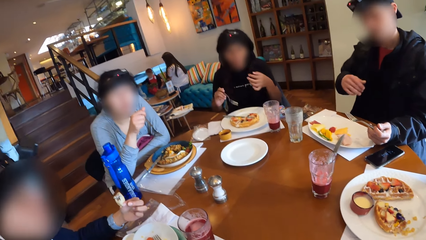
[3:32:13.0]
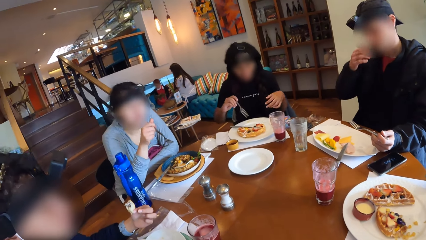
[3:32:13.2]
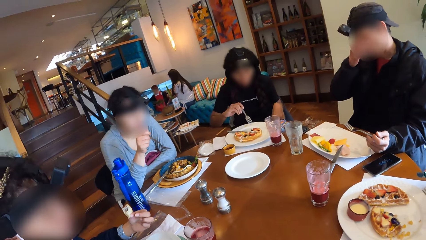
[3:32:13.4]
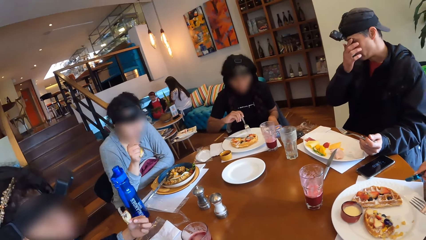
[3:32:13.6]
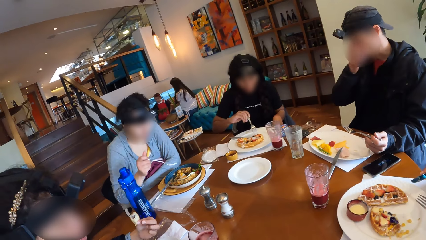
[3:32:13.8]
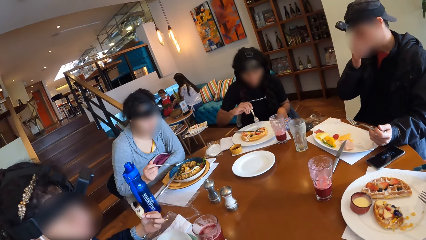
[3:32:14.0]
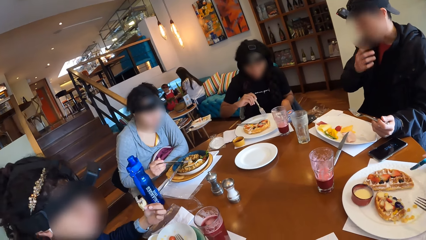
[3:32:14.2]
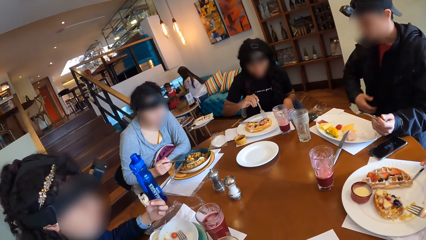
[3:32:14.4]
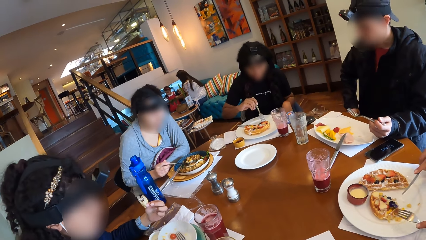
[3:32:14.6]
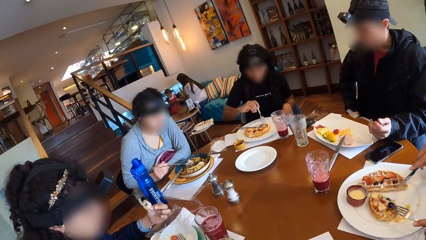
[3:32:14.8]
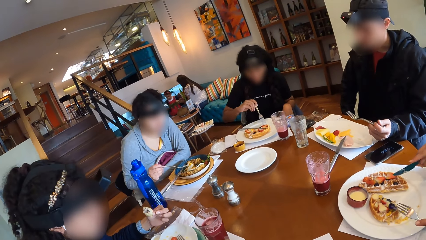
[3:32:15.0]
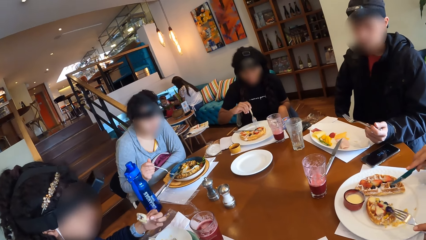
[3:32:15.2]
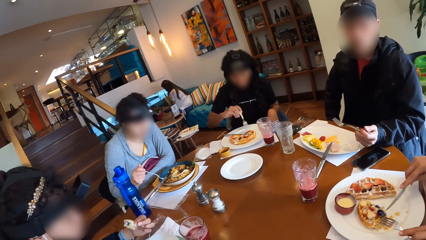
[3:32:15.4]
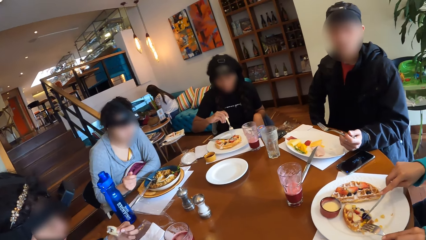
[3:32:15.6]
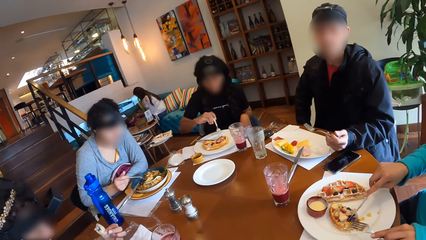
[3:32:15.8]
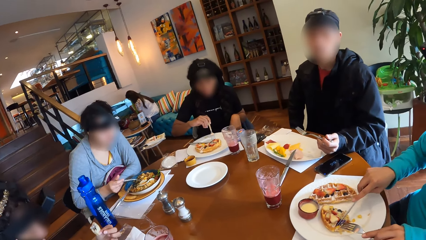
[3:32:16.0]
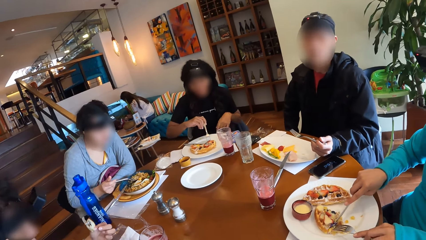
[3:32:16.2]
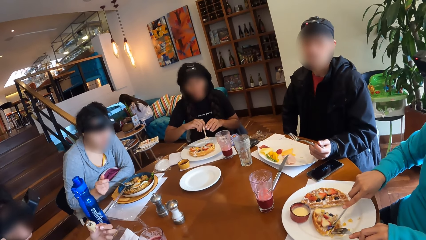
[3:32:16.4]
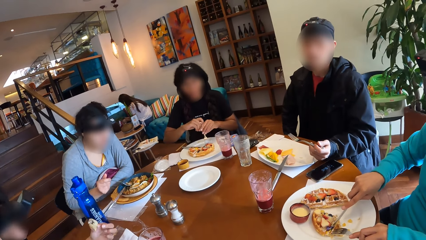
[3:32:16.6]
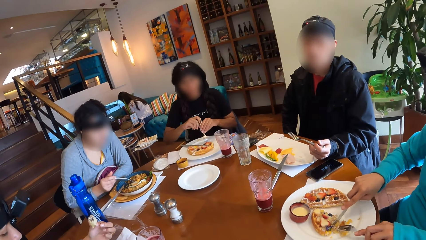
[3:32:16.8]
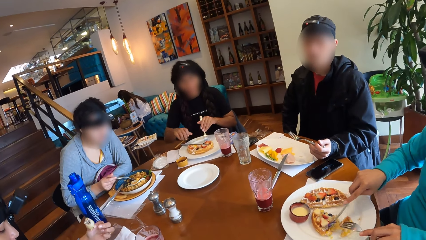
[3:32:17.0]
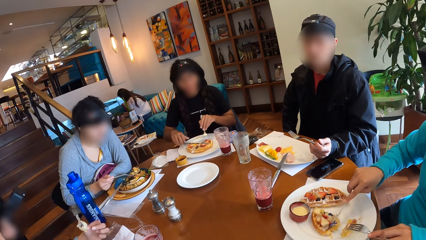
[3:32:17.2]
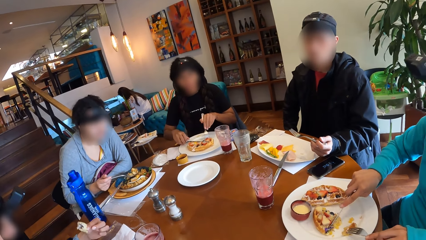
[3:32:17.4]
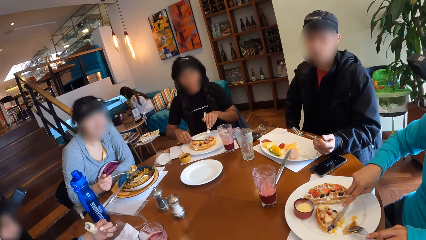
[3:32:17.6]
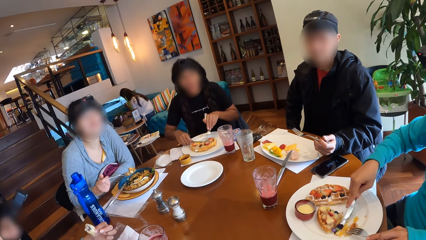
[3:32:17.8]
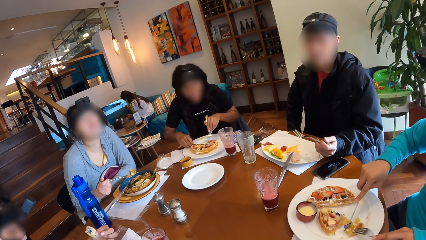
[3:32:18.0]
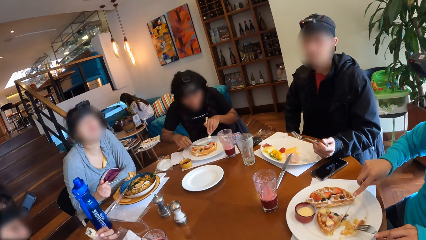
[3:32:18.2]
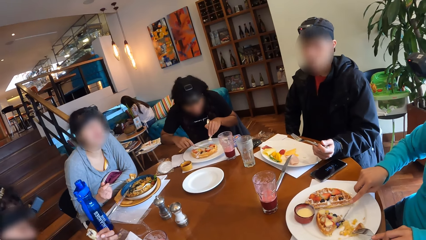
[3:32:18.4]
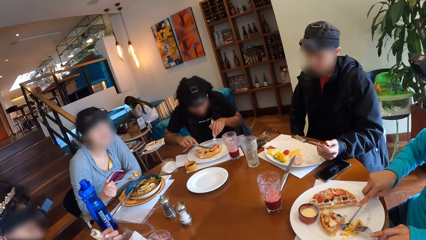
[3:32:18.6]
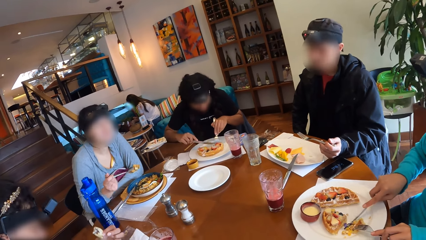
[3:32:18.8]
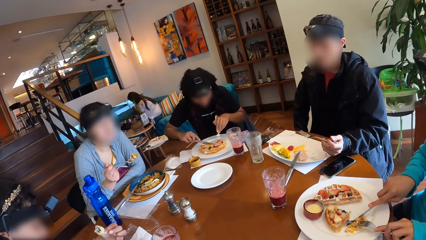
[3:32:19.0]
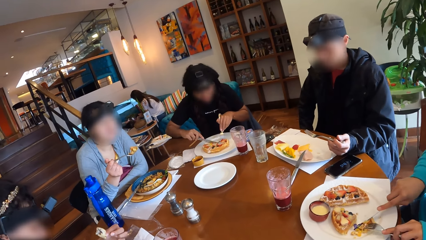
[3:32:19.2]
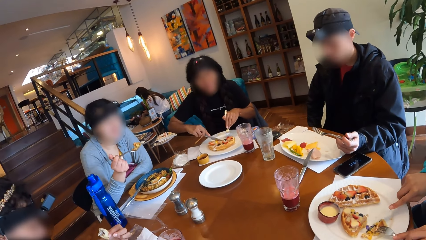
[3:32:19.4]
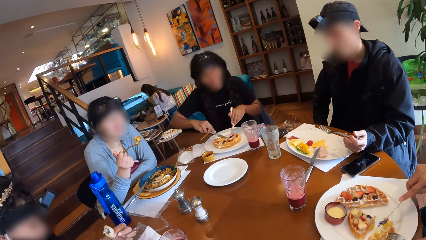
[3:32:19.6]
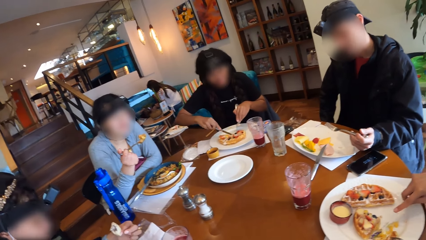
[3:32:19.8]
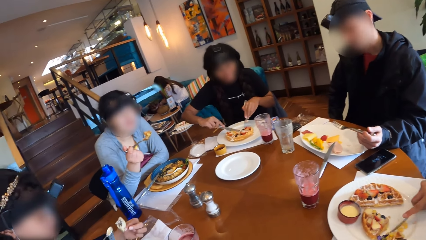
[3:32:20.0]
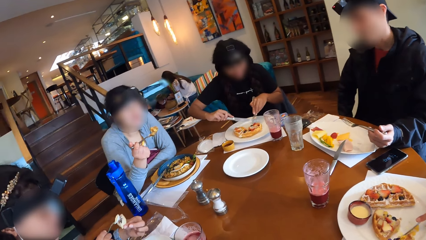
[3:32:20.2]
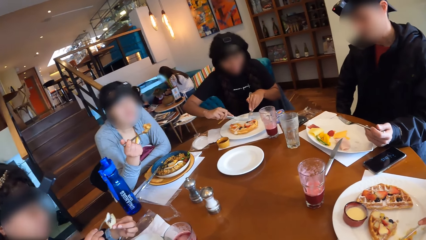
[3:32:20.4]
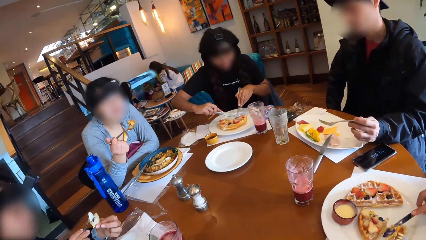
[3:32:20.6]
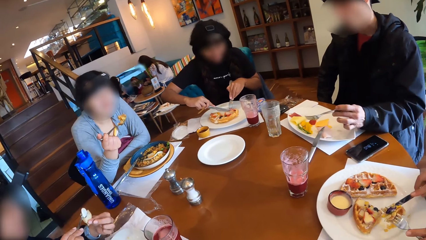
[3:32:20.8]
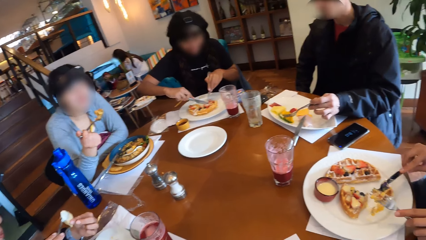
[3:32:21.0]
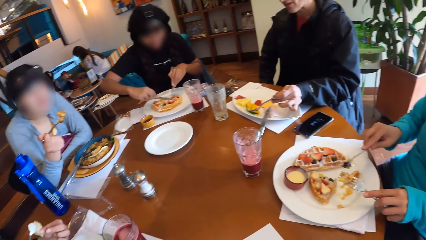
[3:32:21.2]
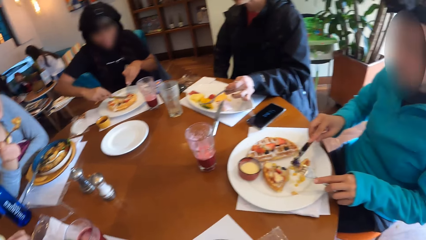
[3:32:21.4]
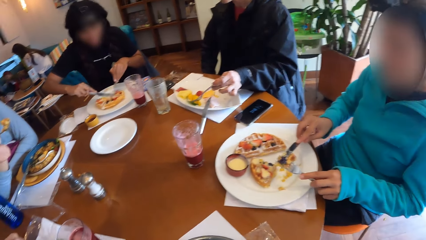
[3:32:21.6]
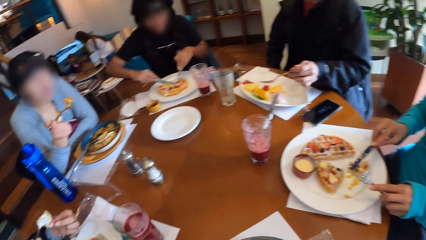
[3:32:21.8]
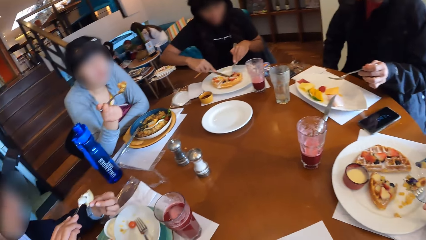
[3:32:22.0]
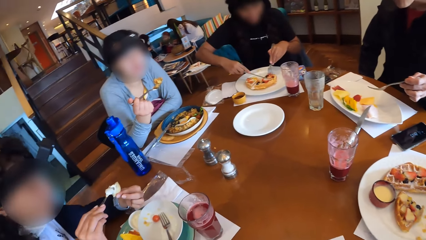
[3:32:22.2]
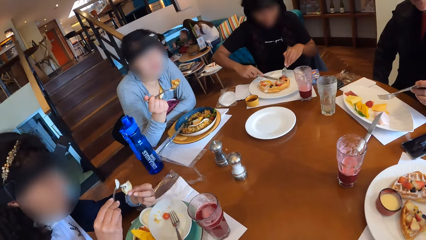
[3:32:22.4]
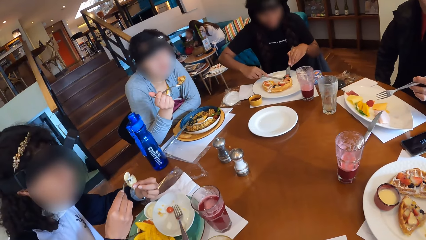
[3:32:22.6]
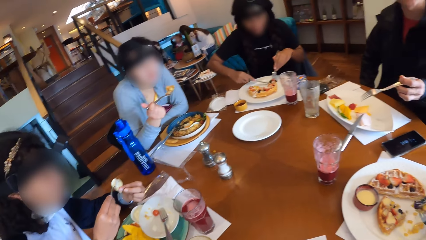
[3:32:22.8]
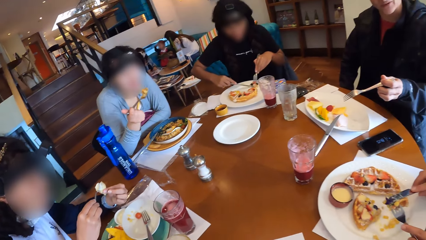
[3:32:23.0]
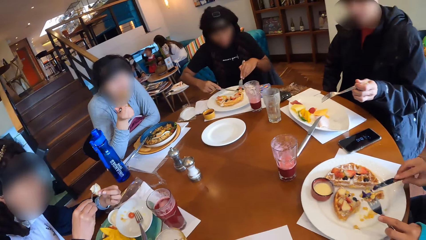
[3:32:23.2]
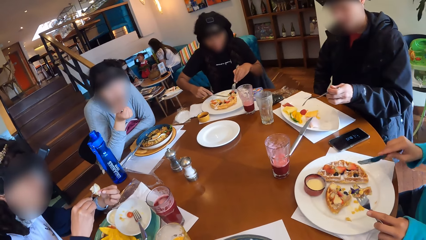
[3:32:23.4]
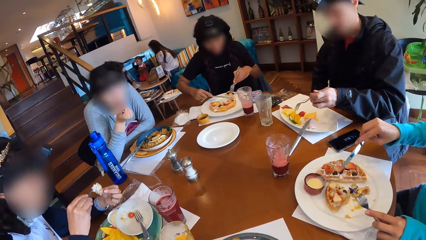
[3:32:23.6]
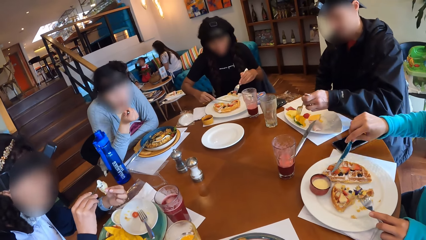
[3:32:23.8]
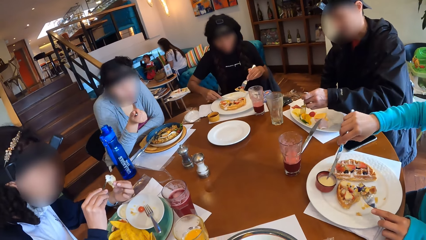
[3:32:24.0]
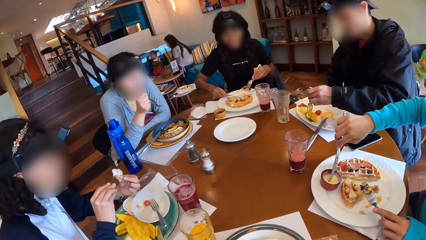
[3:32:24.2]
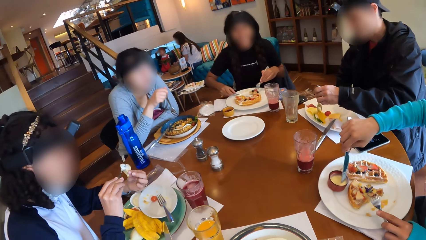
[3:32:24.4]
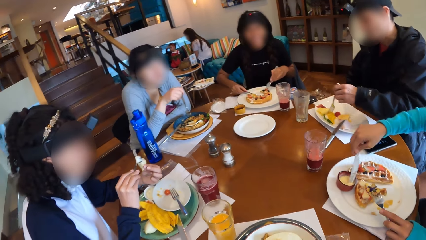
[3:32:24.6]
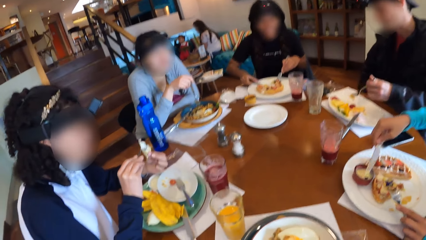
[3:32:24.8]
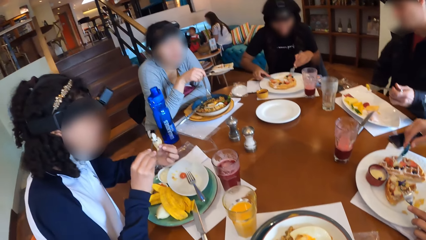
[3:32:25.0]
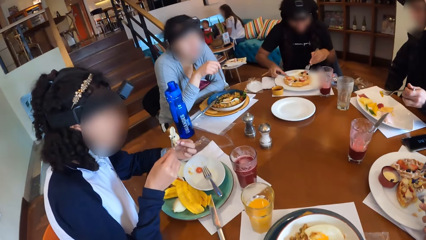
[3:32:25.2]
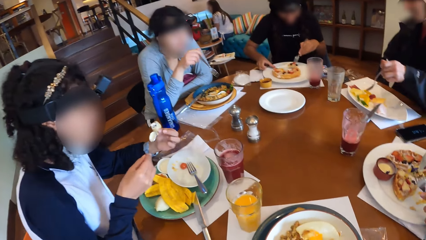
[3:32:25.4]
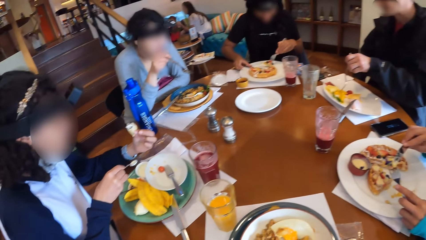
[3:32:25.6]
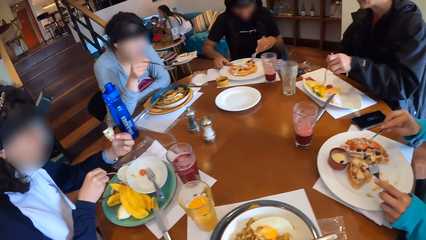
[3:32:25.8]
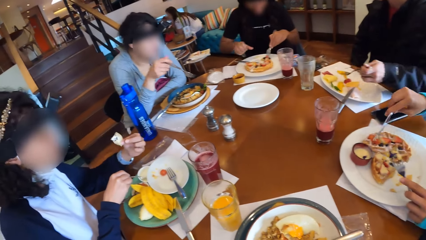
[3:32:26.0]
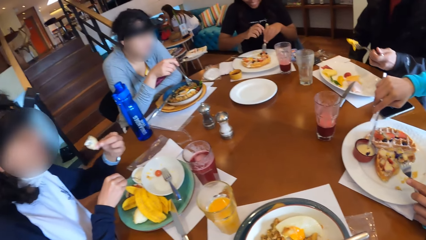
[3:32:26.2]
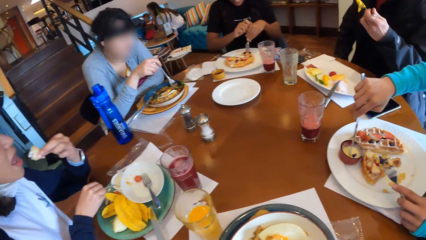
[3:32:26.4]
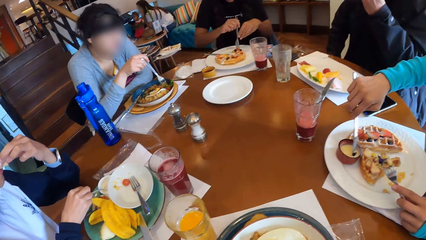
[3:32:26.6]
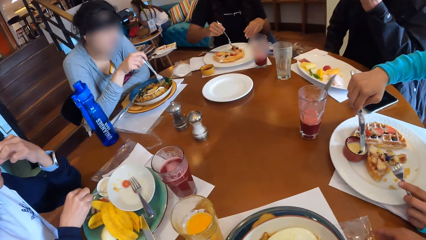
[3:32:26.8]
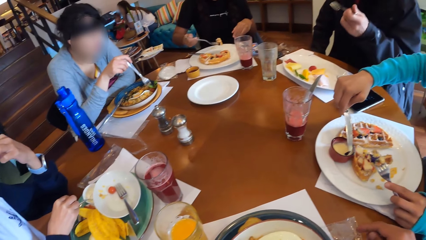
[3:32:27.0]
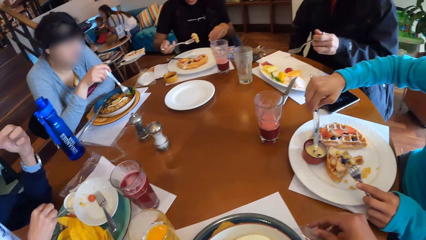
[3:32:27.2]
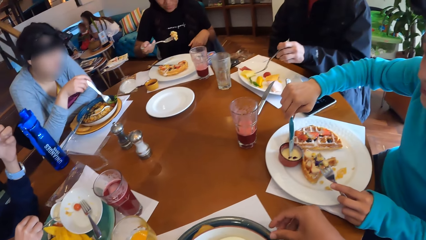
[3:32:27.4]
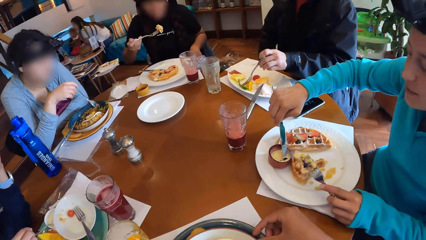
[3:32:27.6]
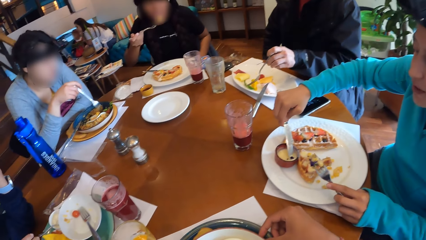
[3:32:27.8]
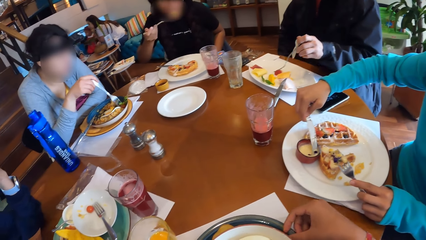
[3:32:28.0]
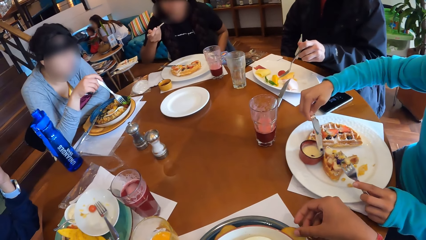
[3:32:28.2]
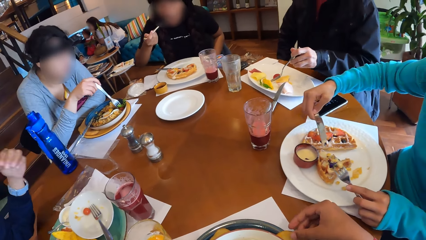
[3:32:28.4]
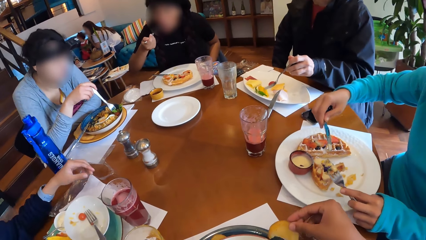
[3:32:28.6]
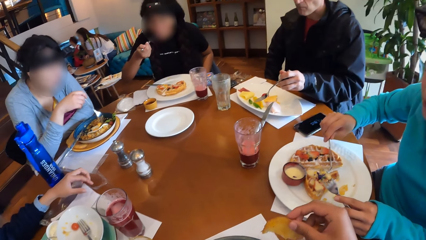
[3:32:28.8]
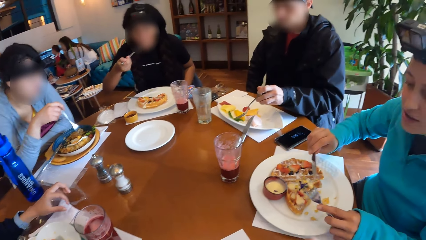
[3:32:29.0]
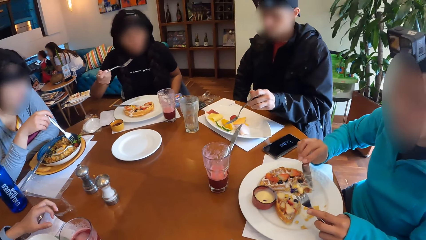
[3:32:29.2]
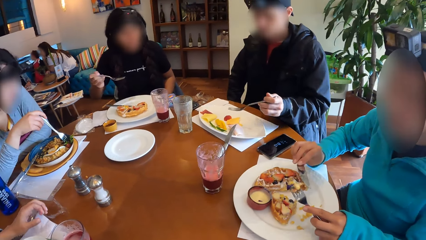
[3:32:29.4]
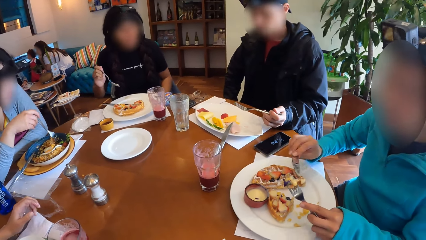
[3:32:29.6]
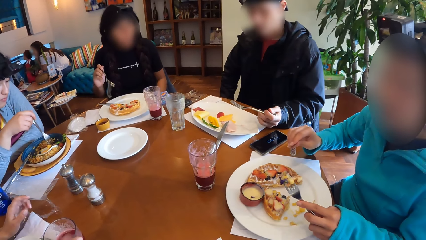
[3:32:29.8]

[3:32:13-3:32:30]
A man raises his right hand to his face and drops his right hand. A woman scoops salad from her plate on the table with the fork in her right hand. The camera wearer looks around. Another woman places the fork in her right hand in the waffle on the plate. A third woman cuts the waffle on the plate with the table knife in her right hand and the fork in her left hand. The second woman holds the fork with her left hand and places her right hand on a table knife on the plate. The first woman interacts with the third woman. The second woman cuts the waffle on the plate with the table knife in her right hand. A fourth woman puts cream into the pie in her left hand with the spoon in her right hand. The first woman eats the salad in the fork in her right hand. The man picks up a fruit from the plate on the table with the fork in his left hand. The third woman dips the table knife in a cream cup on the table with her right hand. The first woman interacts with the third woman. The third woman smears the waffle in the fork in her left hand with the cream on the table knife. The second woman passes the fork in her left hand to her right hand. The fourth woman eats the pie in her left hand. The man eats the fruit in the fork in his left hand. The second woman eats the waffle in the fork in her right hand. The camera wearer eats food.
